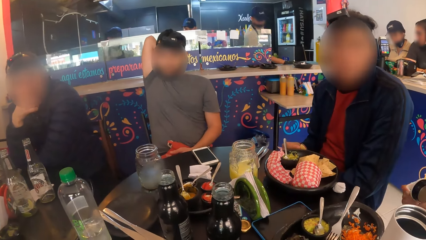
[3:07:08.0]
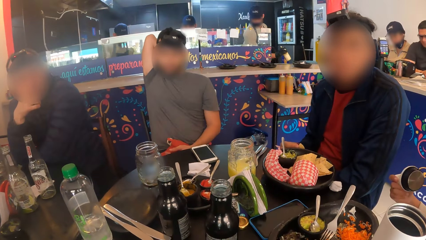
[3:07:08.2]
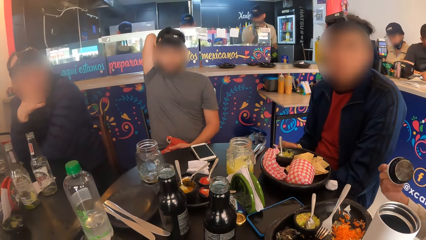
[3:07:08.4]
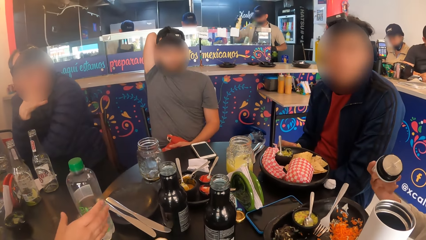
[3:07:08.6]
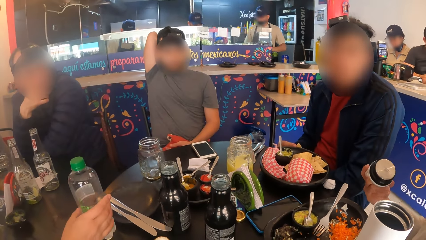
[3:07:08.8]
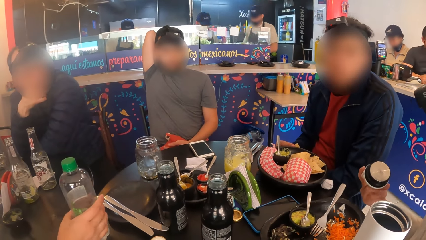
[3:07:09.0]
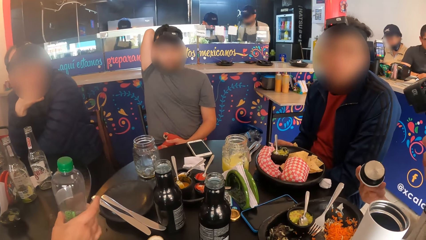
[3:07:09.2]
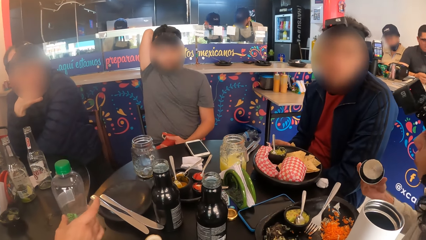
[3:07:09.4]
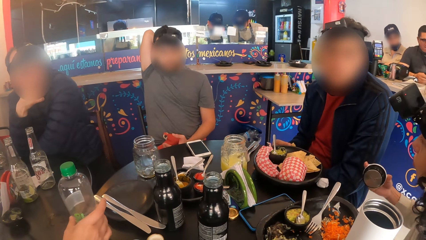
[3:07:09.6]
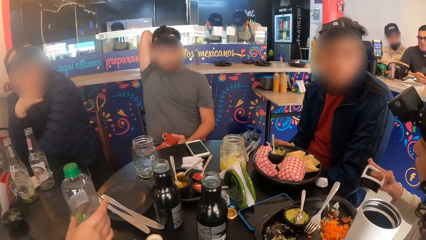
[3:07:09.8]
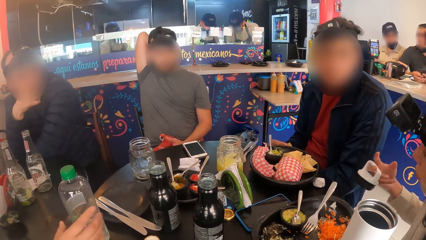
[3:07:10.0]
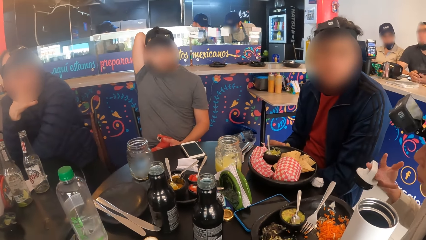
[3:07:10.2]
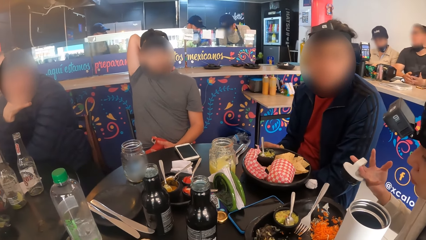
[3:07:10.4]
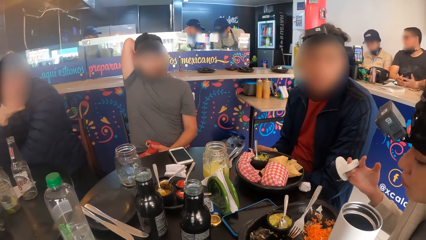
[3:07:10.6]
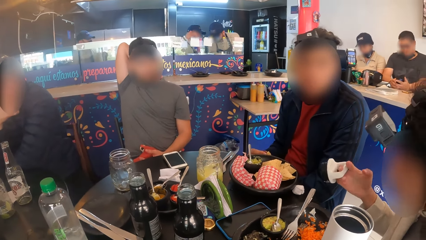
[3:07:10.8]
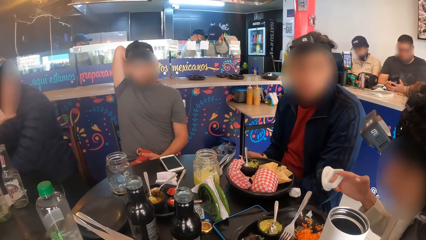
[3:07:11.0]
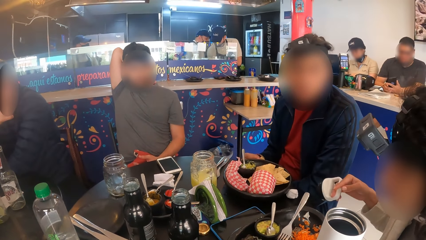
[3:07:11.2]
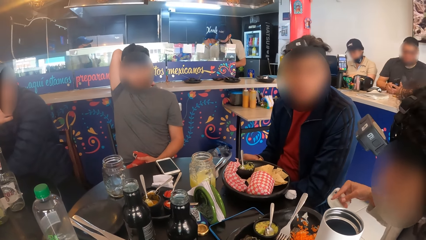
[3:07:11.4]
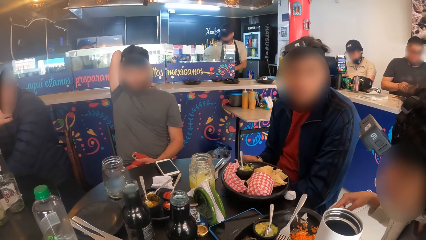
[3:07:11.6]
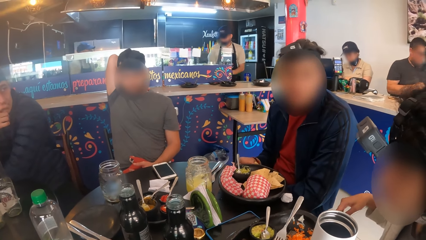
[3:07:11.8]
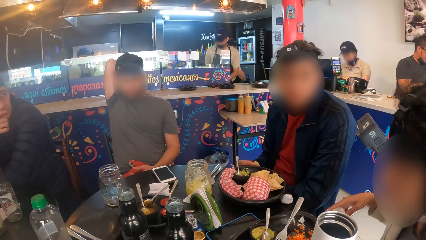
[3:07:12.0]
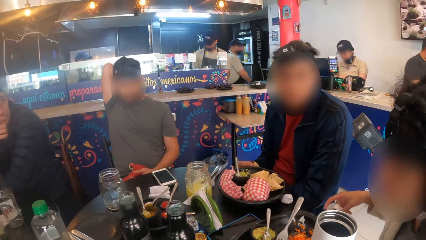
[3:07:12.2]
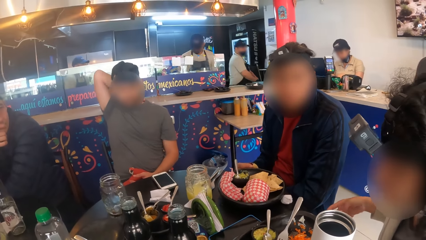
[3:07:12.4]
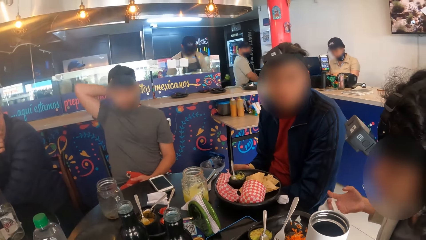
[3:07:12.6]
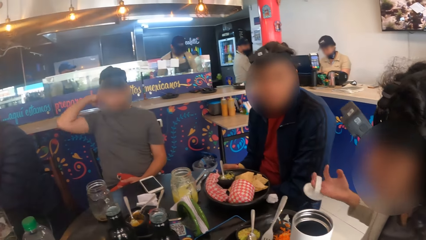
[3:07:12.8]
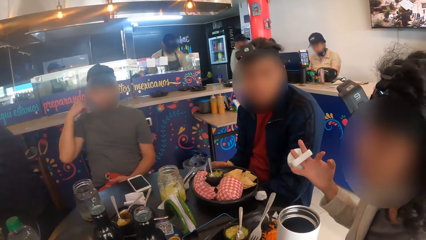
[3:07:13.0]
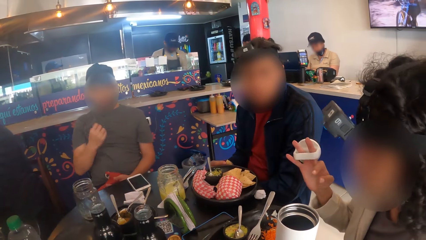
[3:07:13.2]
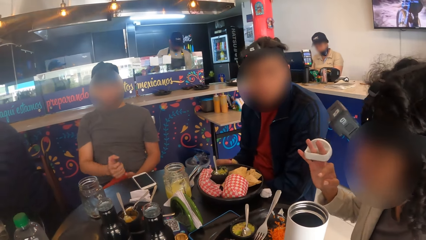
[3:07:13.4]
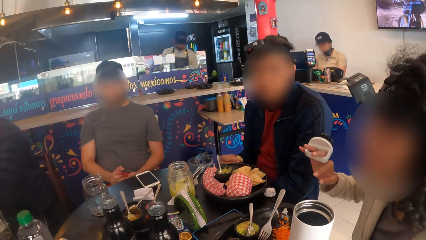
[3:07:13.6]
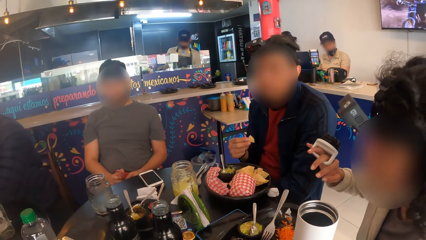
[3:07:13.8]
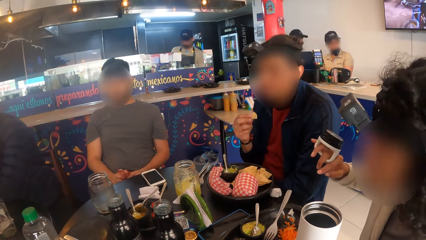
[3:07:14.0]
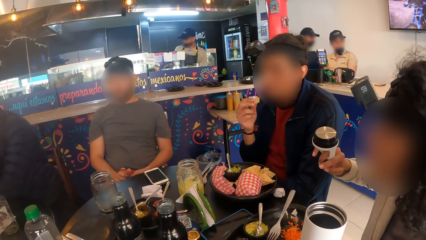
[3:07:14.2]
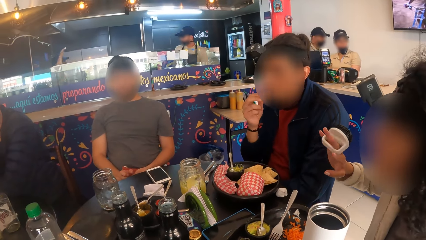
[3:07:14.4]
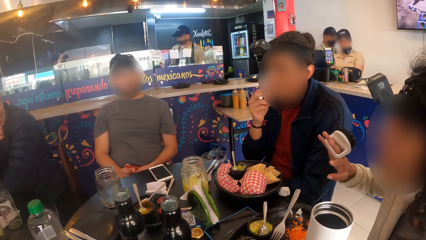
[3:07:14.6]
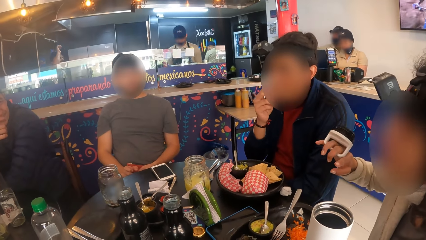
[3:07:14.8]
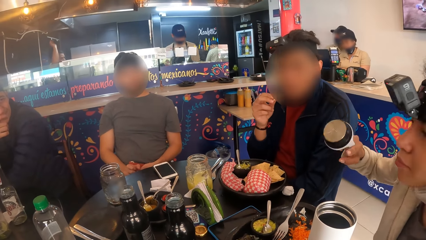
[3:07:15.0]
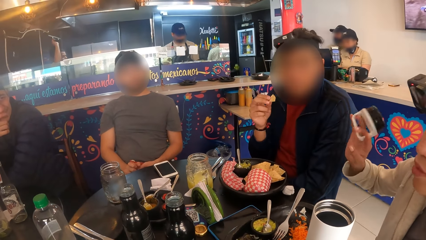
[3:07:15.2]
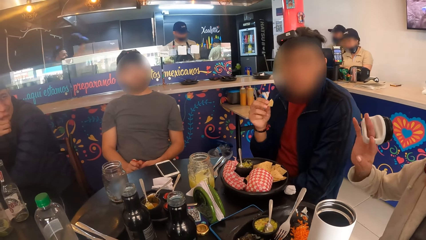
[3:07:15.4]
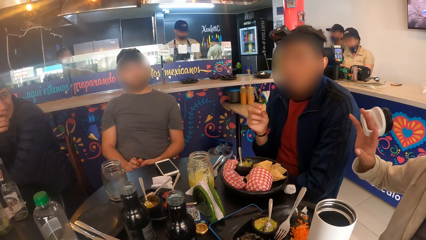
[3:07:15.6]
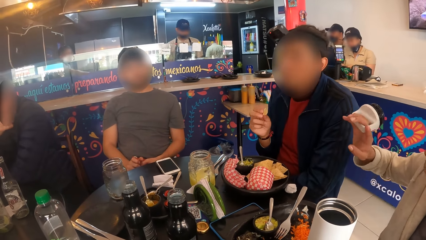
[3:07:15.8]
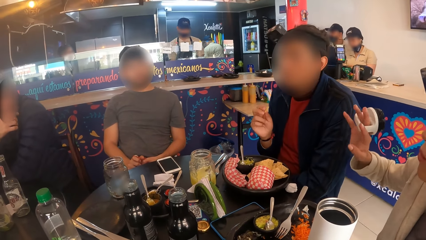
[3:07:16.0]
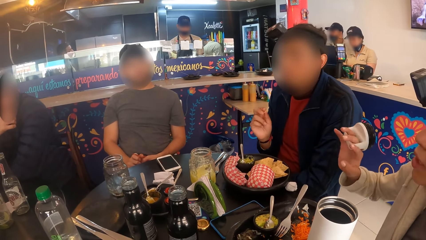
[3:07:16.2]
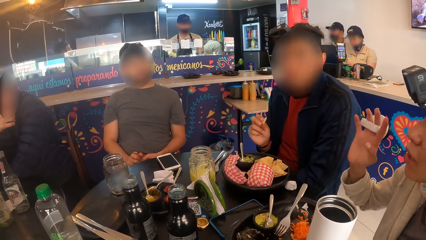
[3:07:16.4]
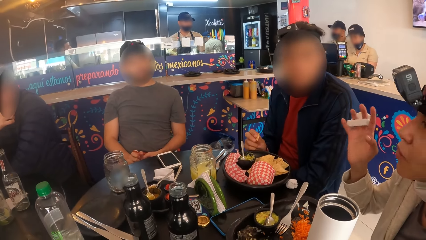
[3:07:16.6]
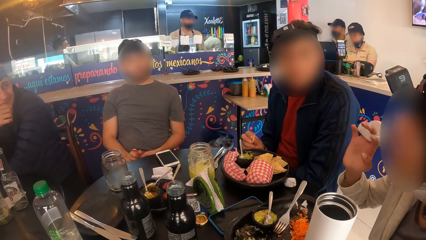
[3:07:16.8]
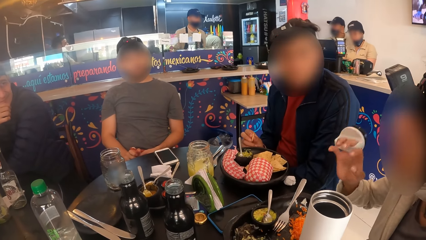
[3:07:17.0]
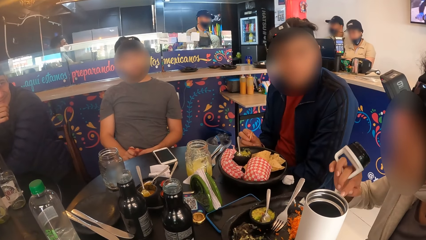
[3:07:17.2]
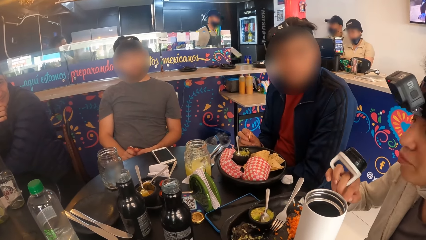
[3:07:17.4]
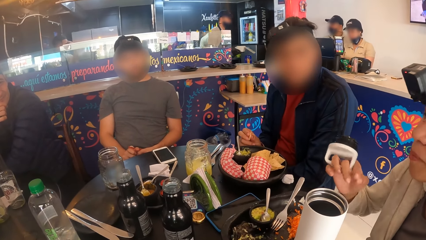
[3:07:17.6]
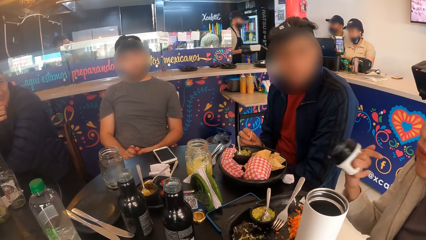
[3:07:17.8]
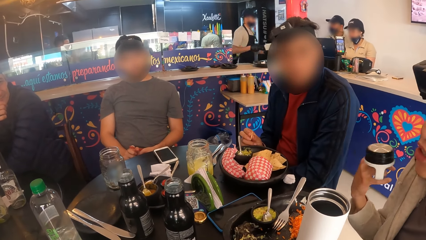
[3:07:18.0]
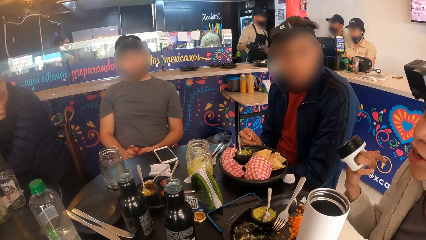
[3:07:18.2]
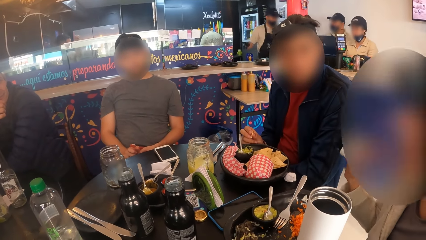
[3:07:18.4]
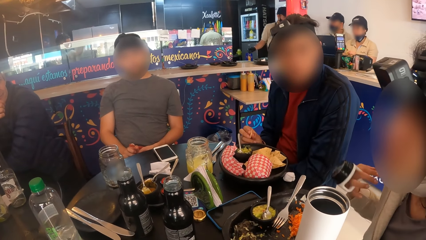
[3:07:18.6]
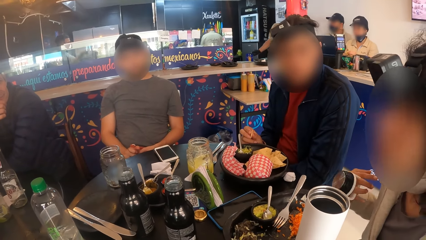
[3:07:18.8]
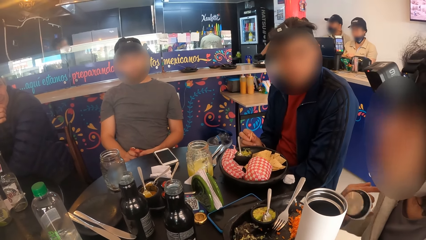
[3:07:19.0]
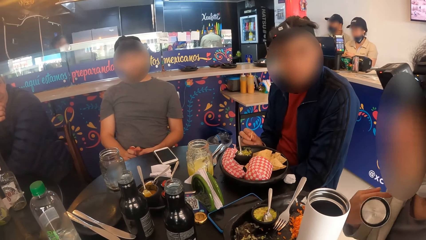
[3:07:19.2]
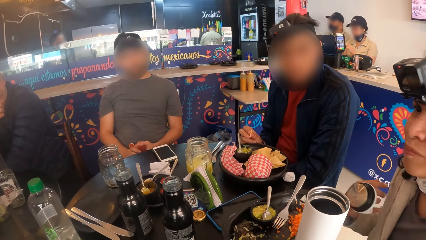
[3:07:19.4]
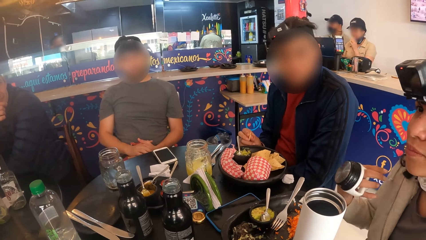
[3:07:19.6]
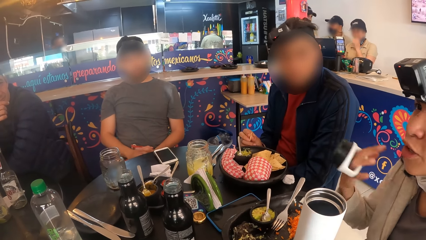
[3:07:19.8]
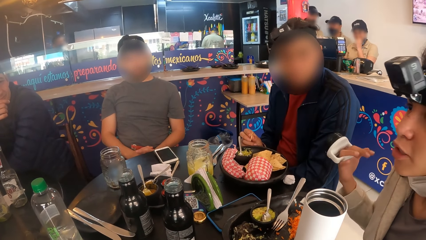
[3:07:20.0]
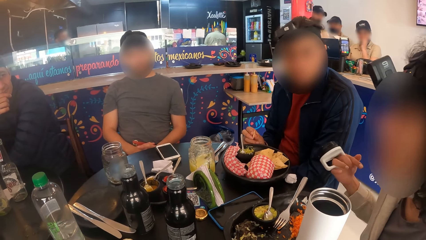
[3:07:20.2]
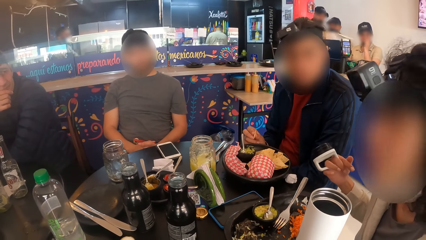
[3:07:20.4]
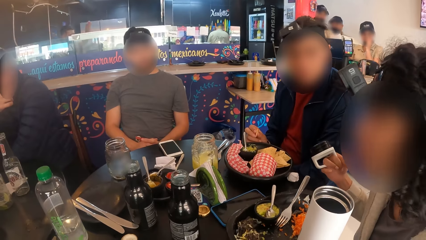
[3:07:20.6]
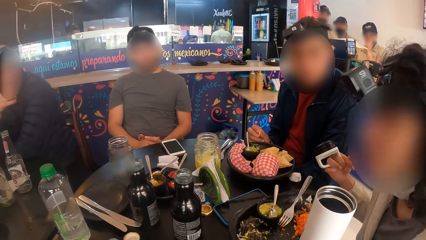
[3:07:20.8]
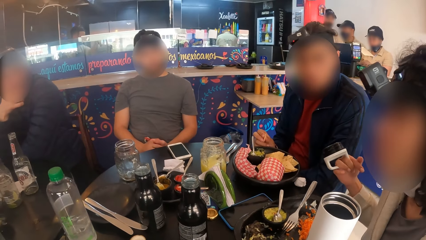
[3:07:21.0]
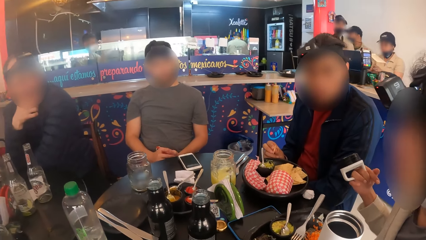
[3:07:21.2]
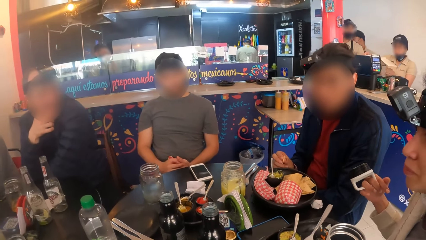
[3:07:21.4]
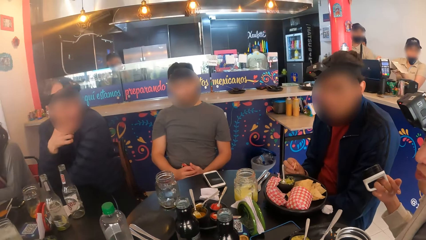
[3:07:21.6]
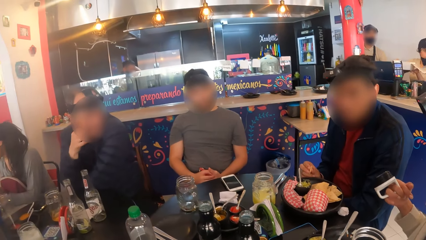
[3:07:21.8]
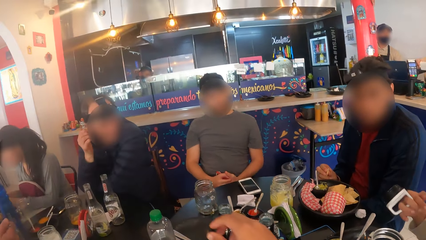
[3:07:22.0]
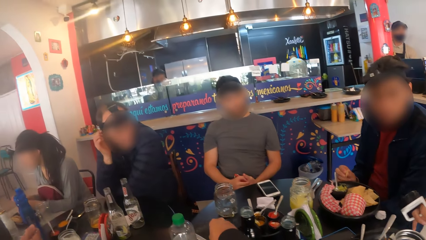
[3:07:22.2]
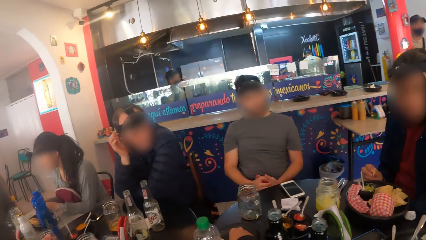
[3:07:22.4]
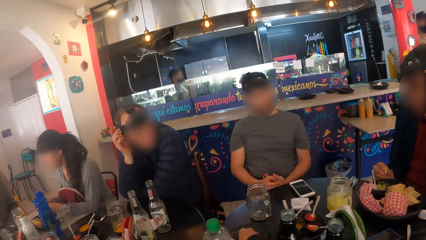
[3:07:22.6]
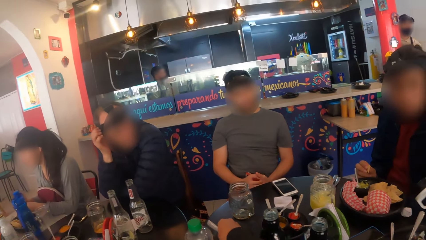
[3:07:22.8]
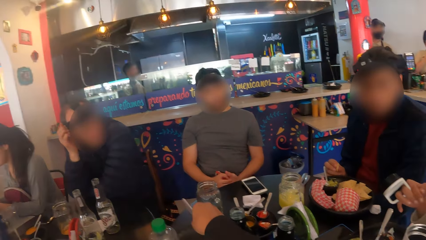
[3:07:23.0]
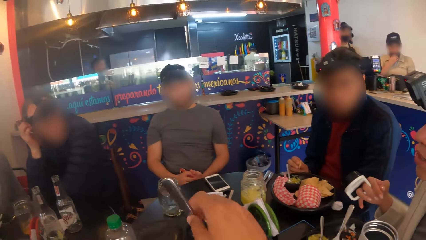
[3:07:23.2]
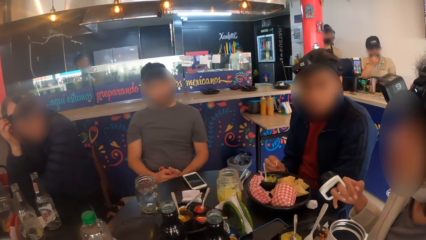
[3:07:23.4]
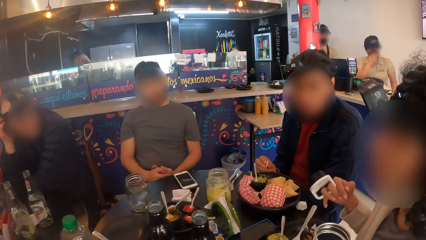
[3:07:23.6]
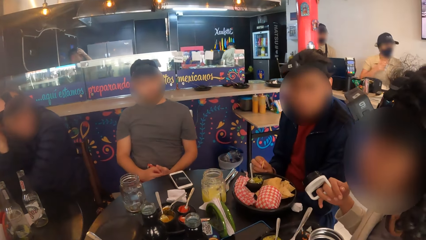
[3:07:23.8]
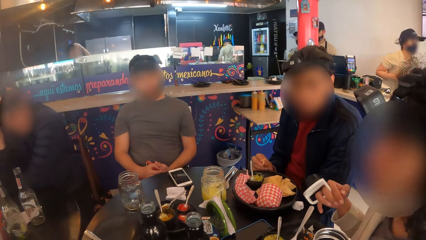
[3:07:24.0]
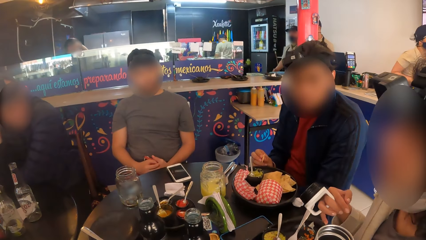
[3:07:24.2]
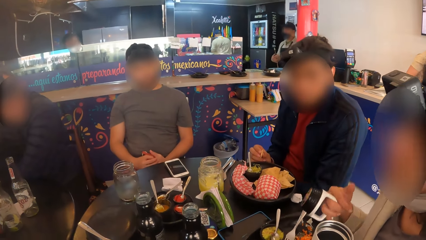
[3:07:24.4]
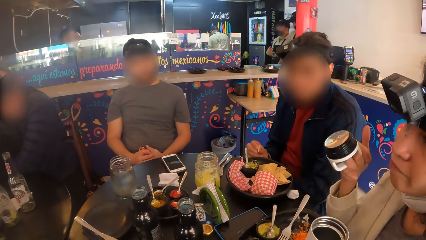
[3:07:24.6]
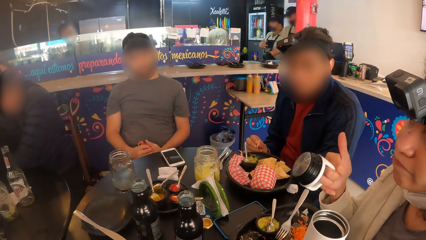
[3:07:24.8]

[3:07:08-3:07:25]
A person speaks. A woman moves a bottle on the table with her right hand. Another woman interacts with the camera wearer, a man, another man and a third man. Another person speaks. The camera wearer picks up a knife or straw from the table with her right hand. The first woman moves the bottle from the table with her right hand.
